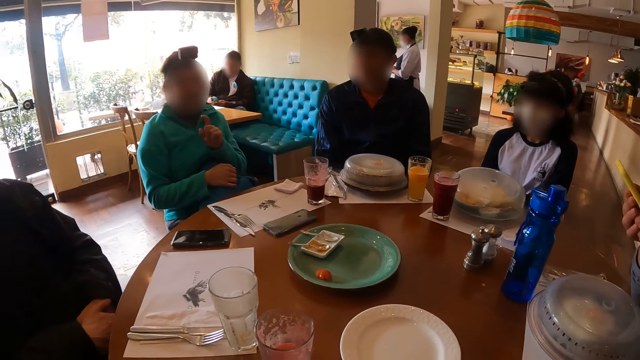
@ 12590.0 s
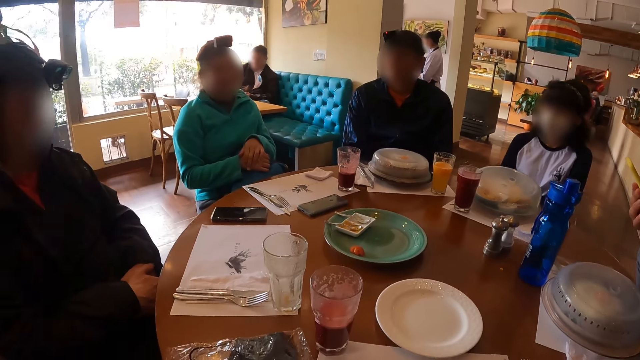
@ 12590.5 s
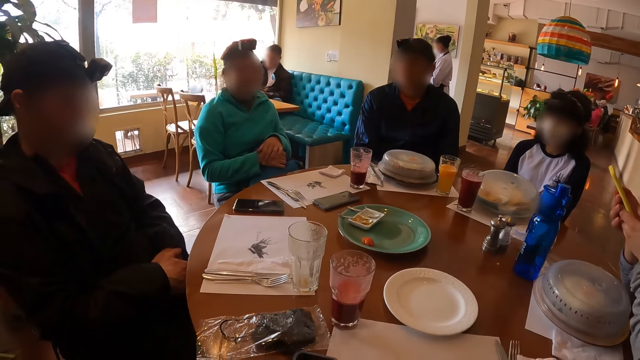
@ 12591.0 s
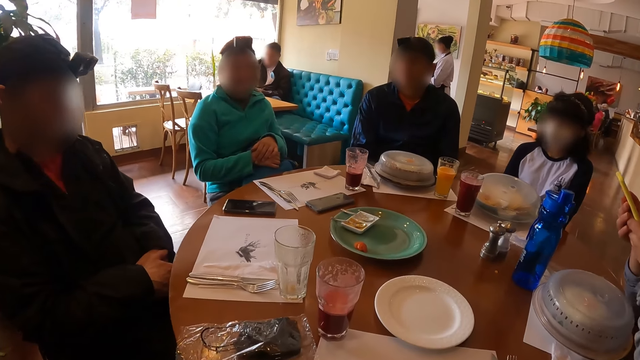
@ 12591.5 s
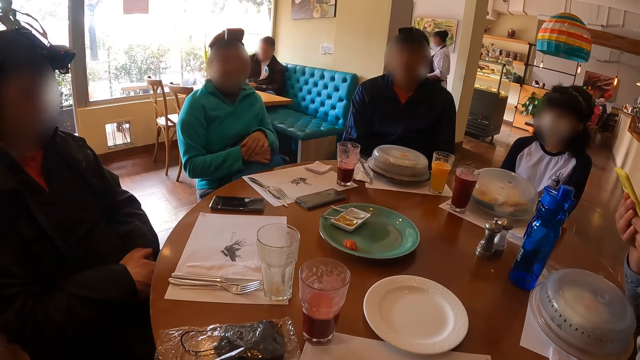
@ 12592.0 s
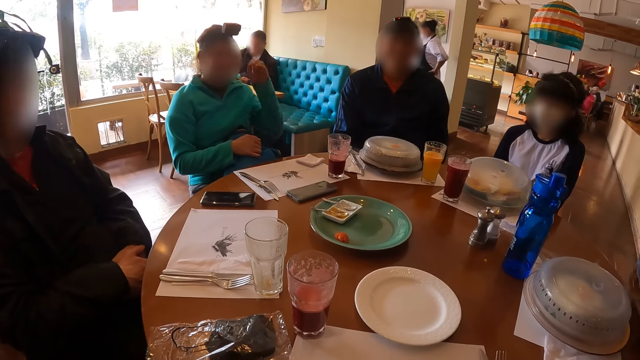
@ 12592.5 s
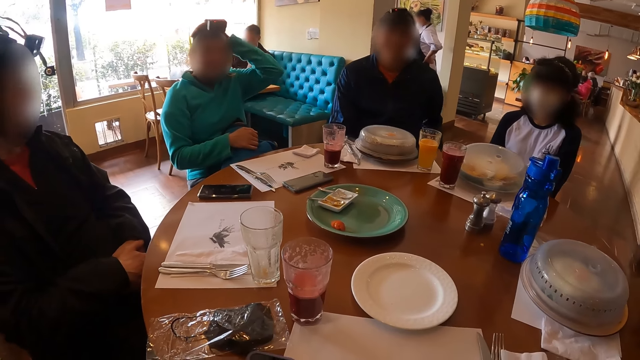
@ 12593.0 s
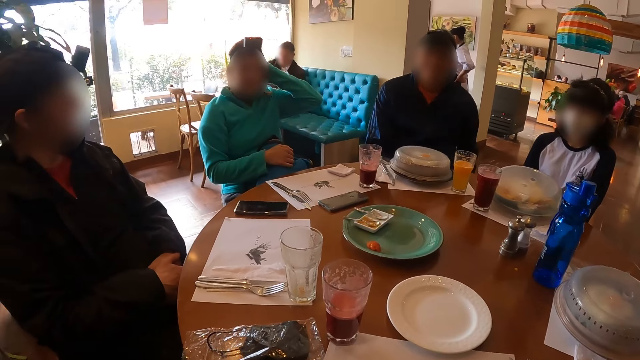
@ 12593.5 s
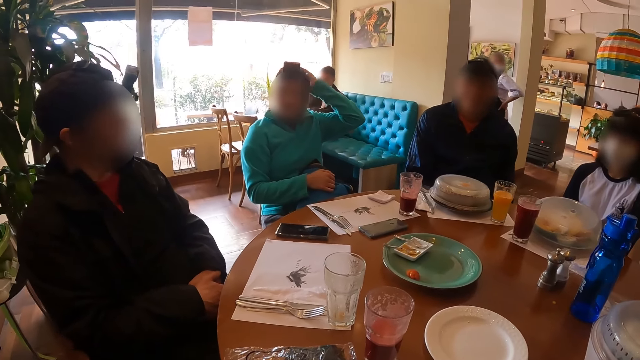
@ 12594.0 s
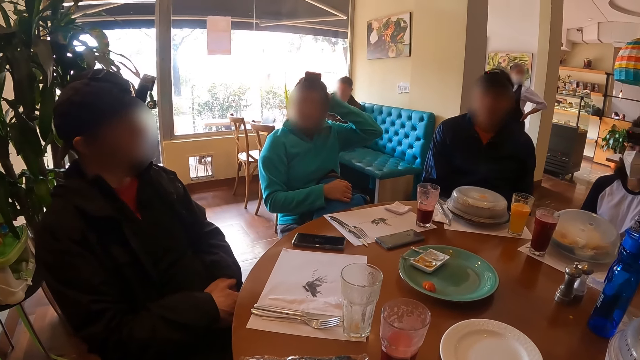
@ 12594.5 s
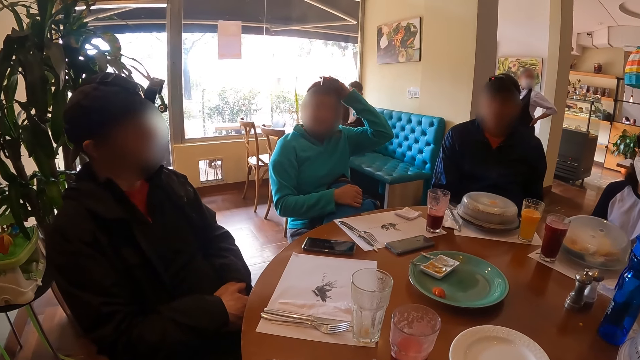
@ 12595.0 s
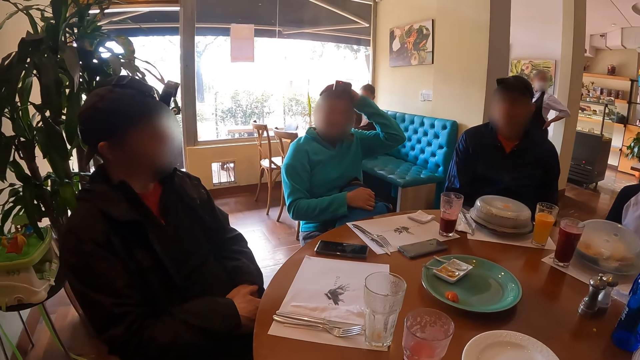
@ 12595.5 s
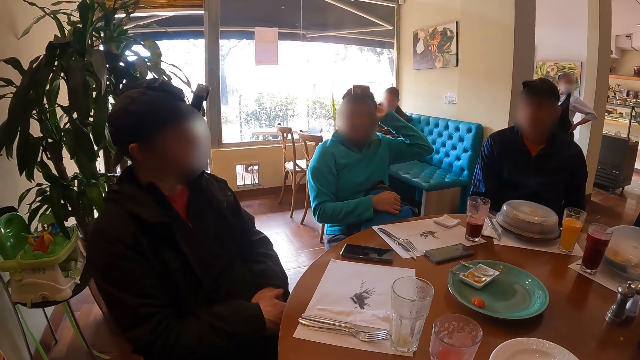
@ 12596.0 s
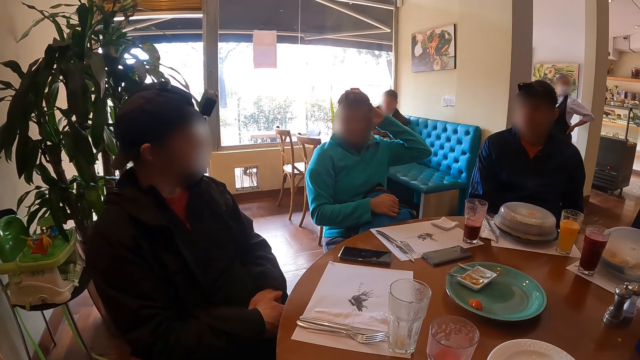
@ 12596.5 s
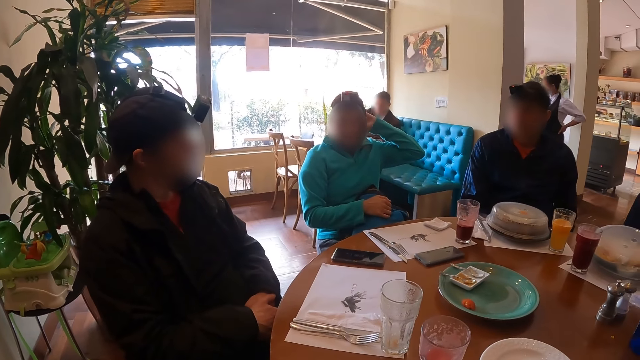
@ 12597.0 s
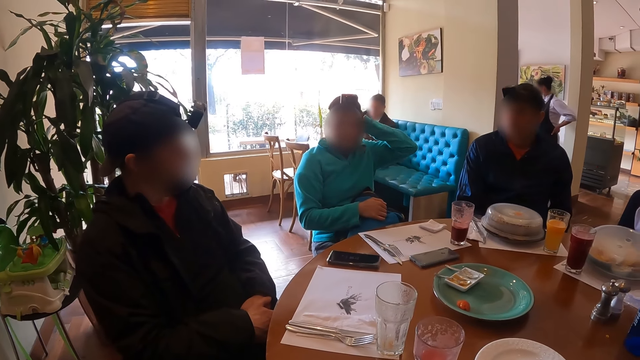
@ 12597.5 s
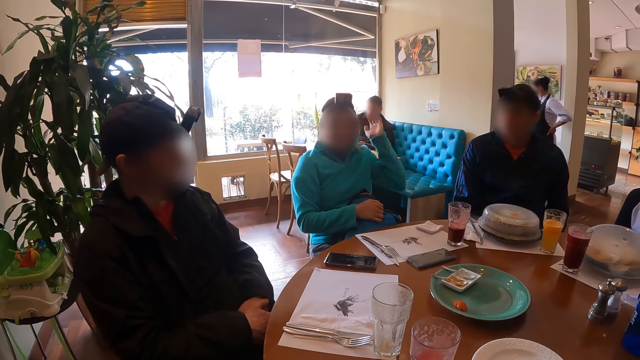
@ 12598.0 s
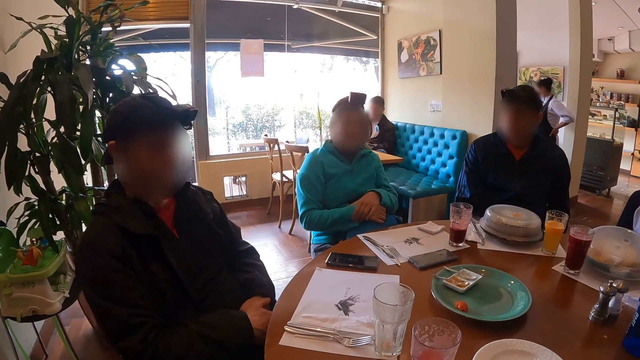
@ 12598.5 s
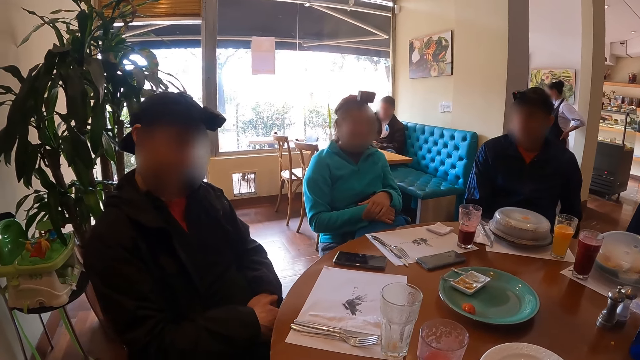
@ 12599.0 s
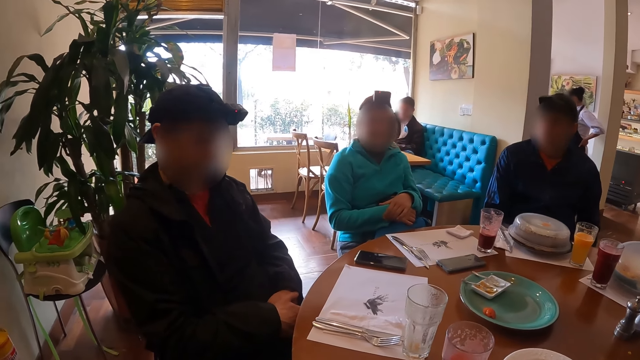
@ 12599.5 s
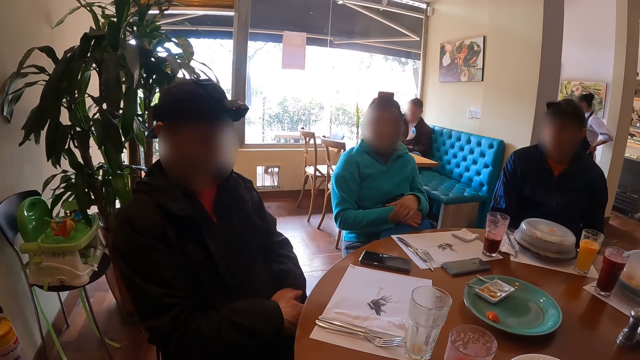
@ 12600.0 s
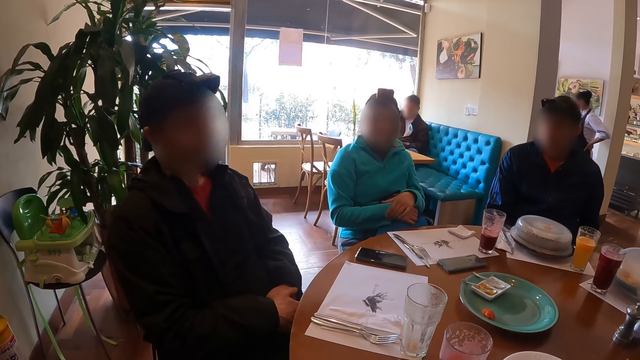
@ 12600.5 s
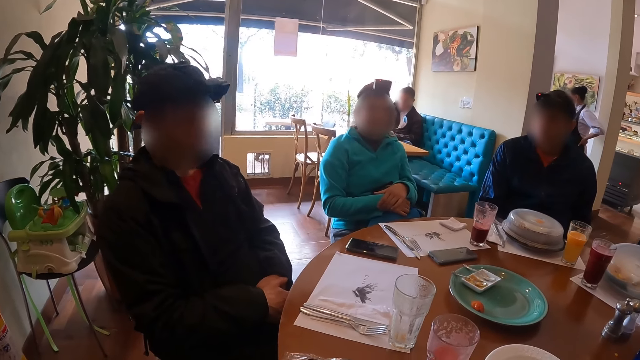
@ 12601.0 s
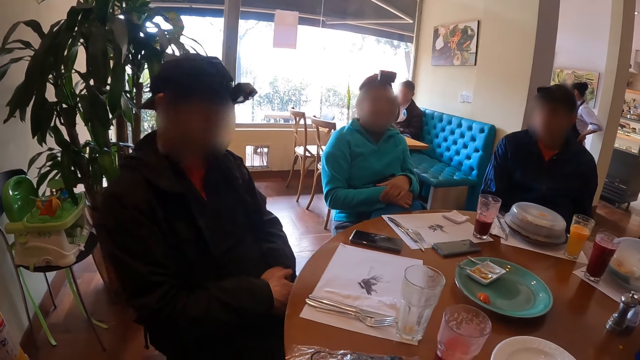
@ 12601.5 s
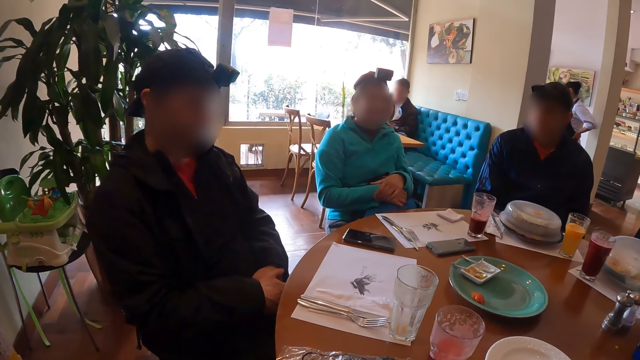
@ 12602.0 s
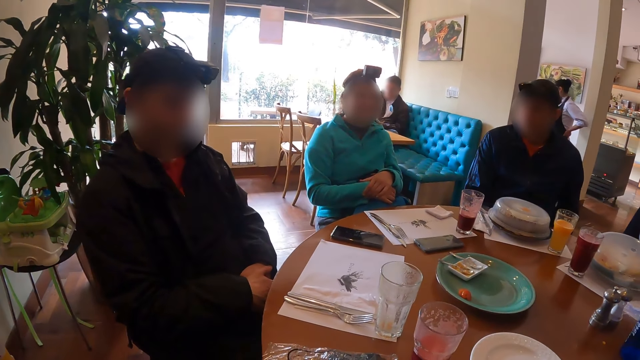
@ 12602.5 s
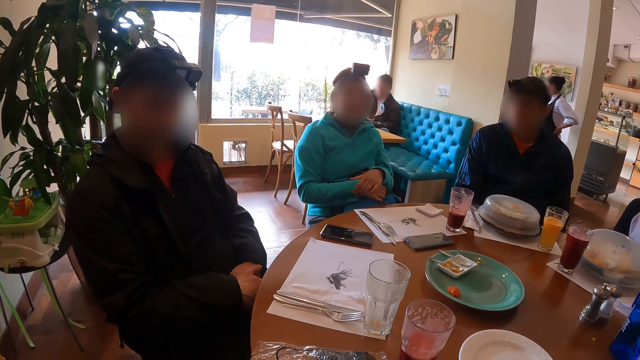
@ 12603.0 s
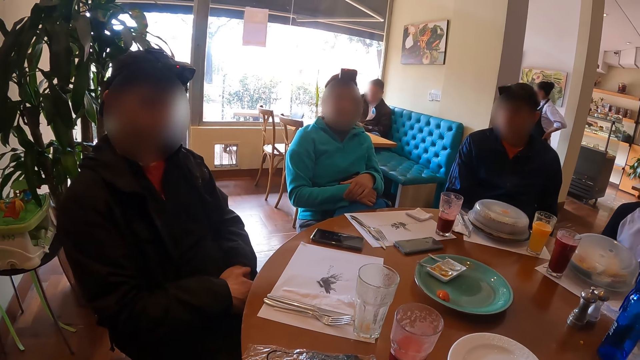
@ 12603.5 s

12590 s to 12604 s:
A woman touches her head with her left hand. The woman places both hands on the bag on her lap. A man gesticulates with his head.

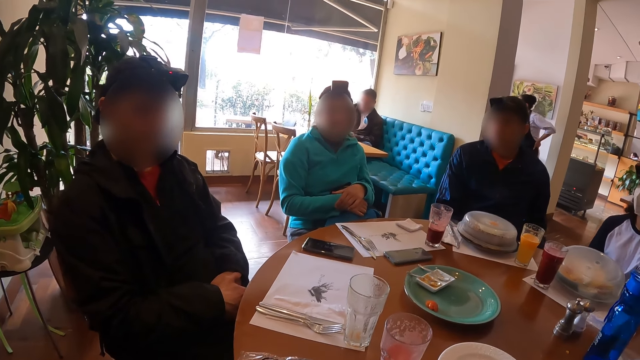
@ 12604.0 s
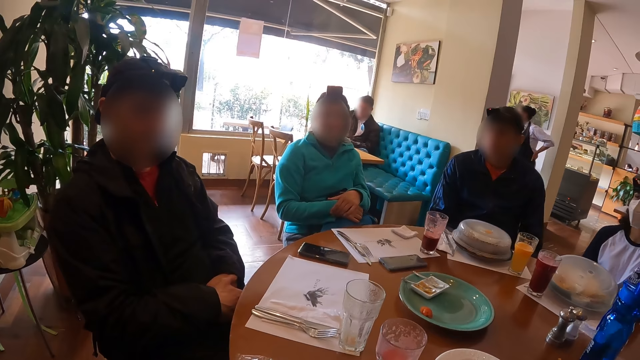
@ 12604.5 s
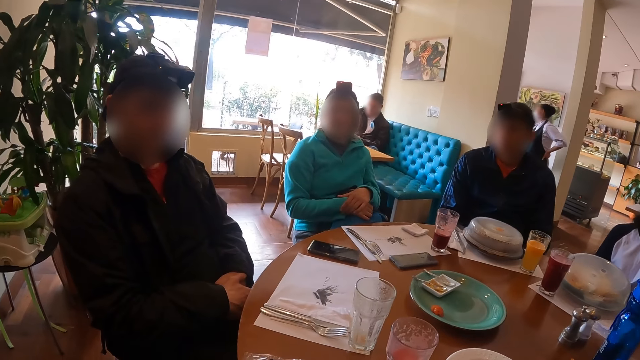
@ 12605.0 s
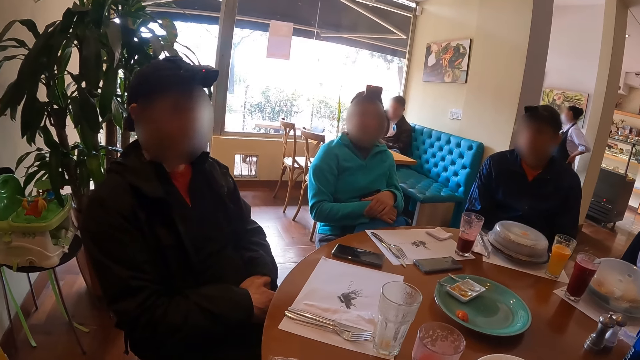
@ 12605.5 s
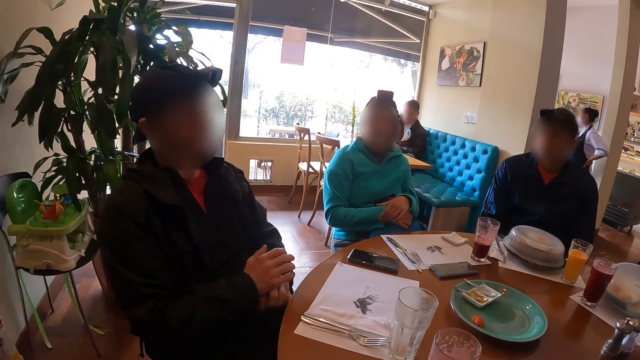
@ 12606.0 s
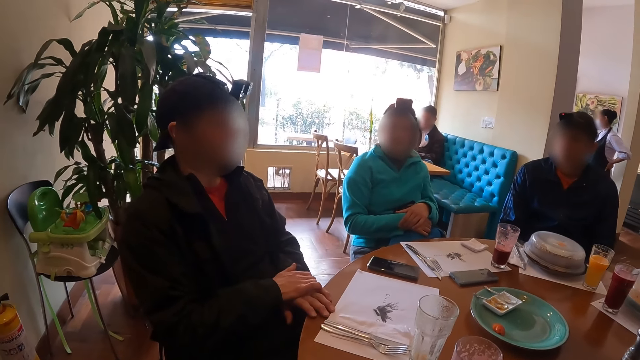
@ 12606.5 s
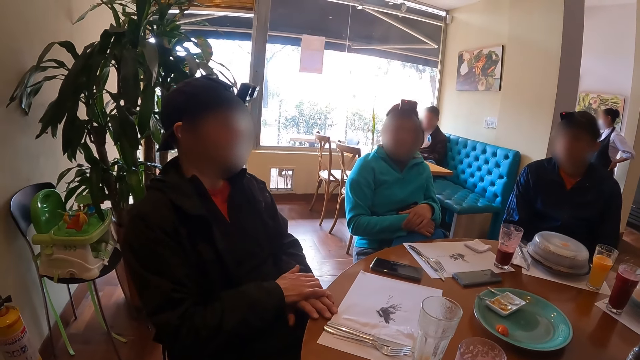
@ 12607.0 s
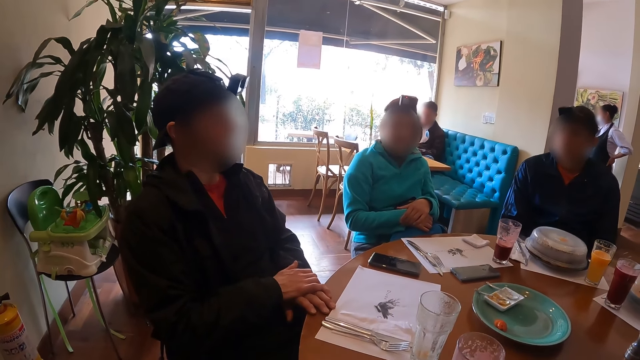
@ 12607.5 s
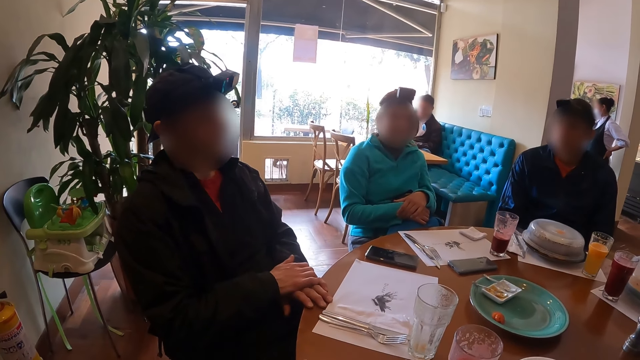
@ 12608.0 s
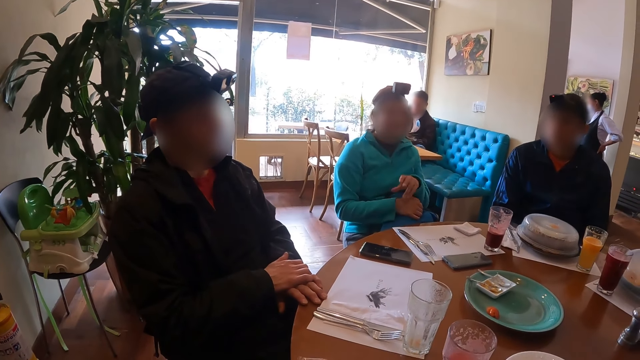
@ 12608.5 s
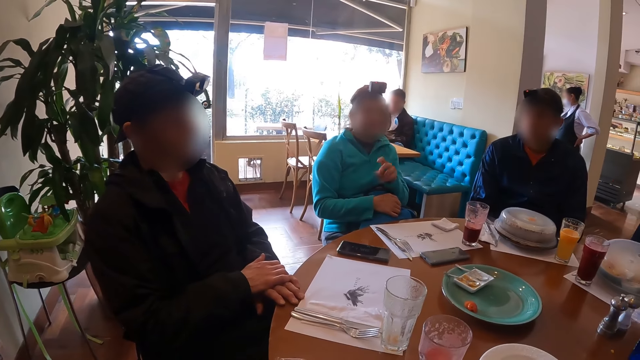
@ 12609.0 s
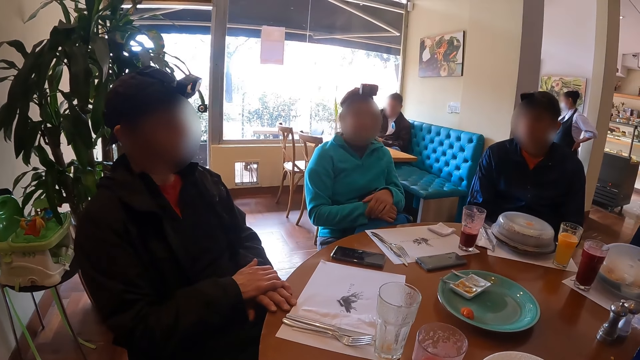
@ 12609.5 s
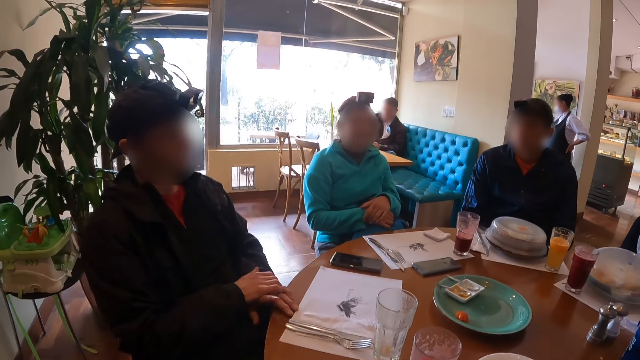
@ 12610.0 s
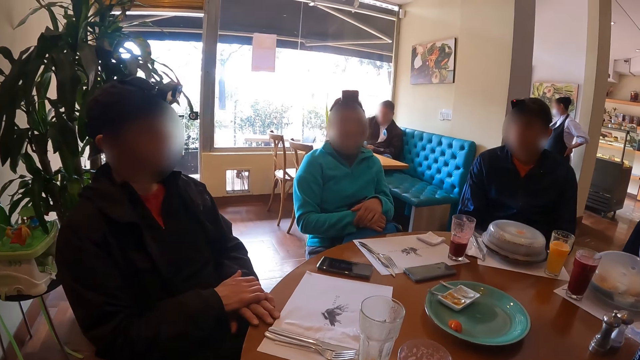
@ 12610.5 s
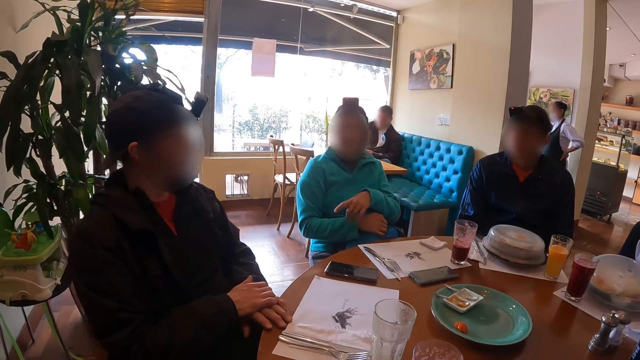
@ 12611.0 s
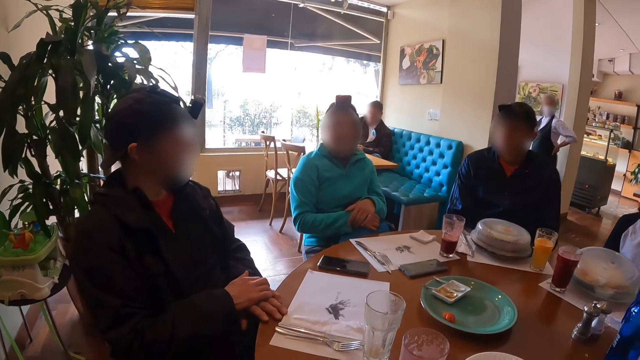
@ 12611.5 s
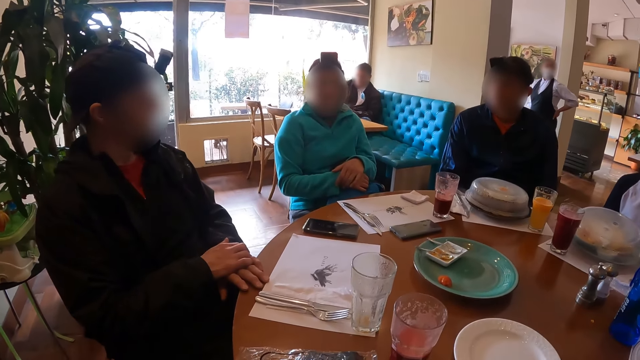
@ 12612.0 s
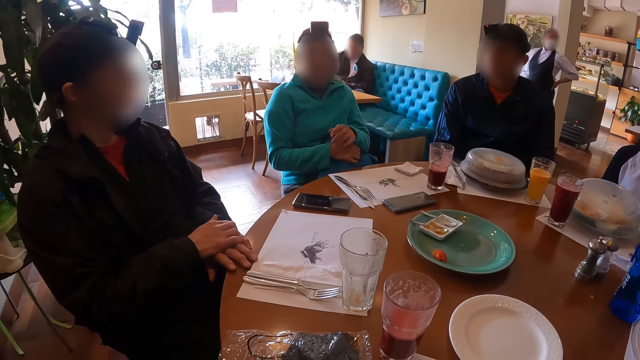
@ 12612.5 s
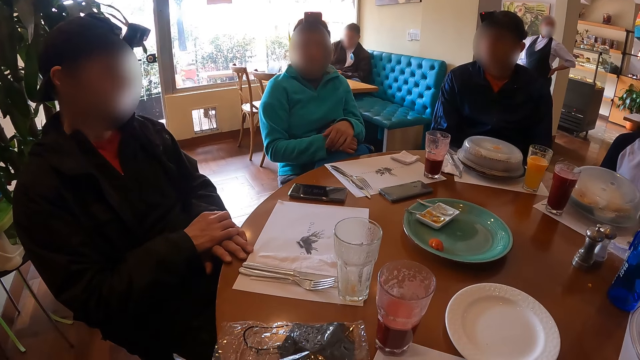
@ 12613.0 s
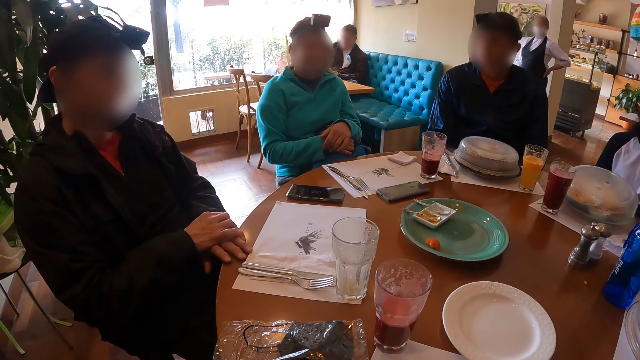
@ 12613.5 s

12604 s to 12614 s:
A man gesticulates with his right hand and places both hands on the table. A woman raises her left hand.
